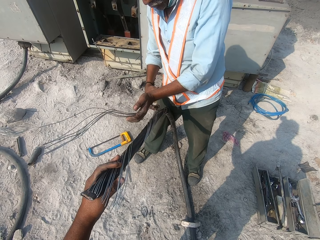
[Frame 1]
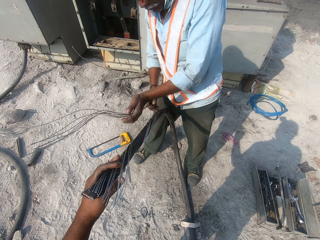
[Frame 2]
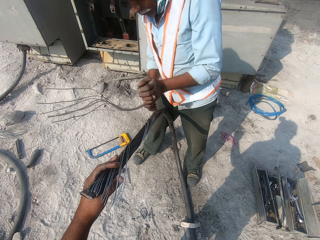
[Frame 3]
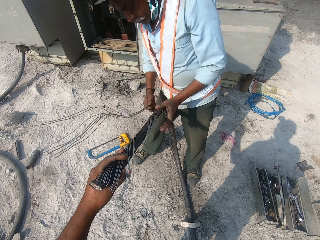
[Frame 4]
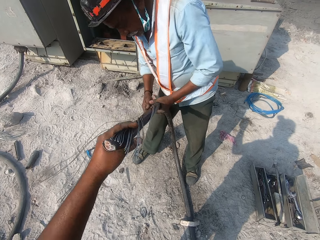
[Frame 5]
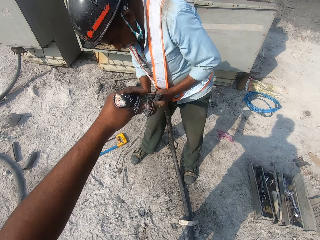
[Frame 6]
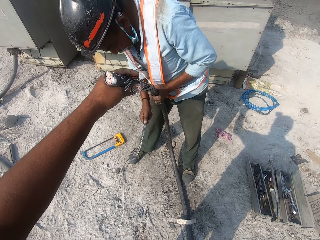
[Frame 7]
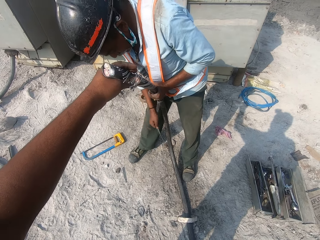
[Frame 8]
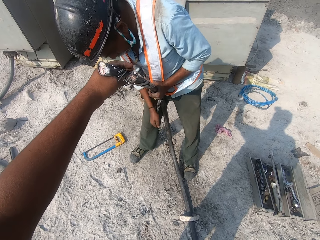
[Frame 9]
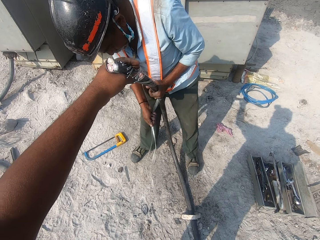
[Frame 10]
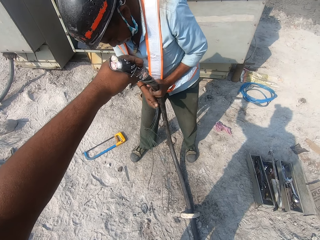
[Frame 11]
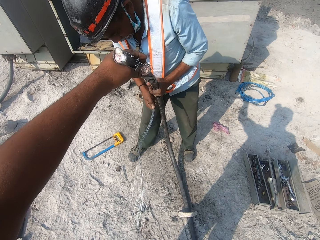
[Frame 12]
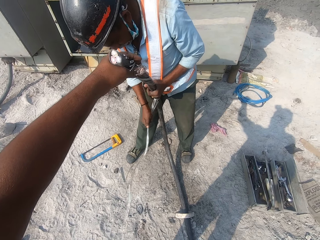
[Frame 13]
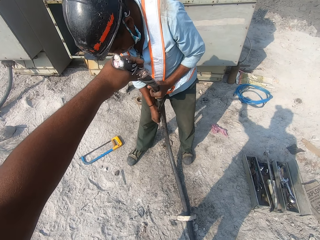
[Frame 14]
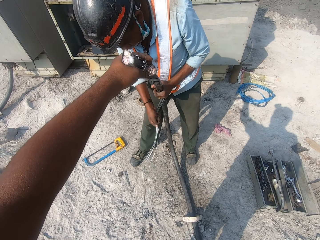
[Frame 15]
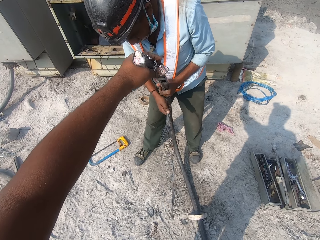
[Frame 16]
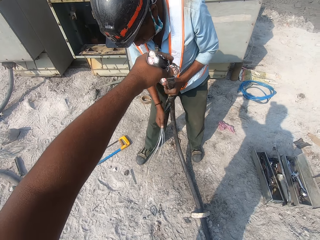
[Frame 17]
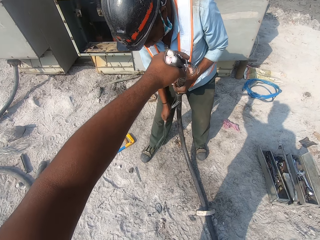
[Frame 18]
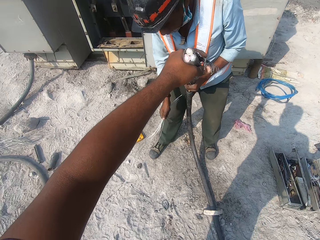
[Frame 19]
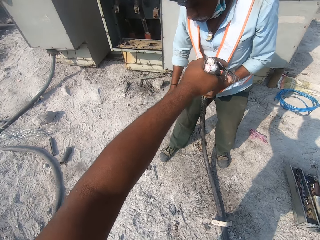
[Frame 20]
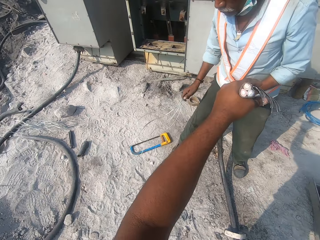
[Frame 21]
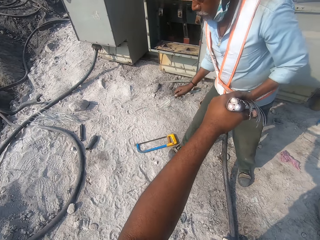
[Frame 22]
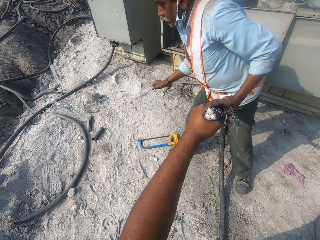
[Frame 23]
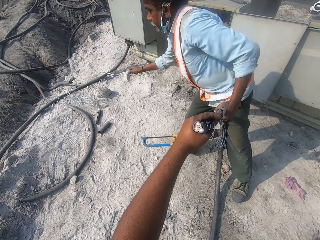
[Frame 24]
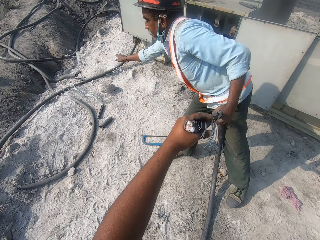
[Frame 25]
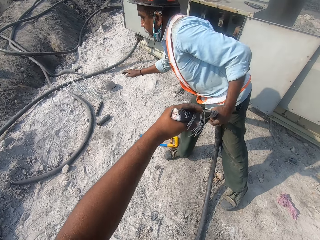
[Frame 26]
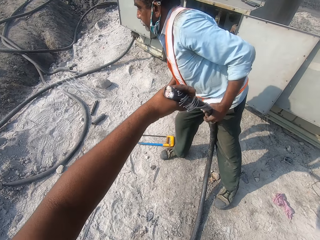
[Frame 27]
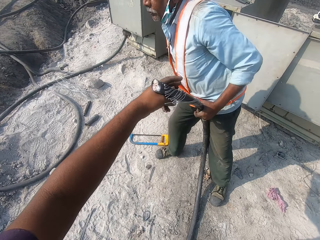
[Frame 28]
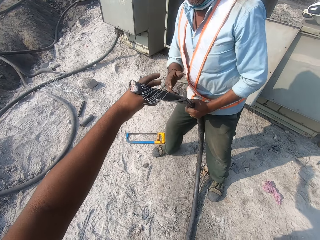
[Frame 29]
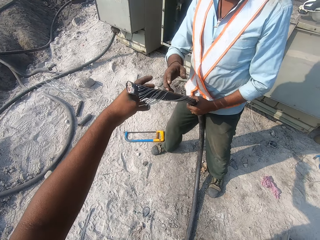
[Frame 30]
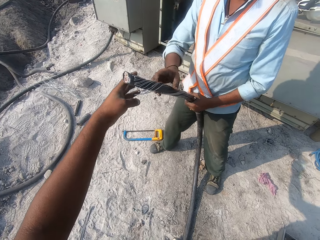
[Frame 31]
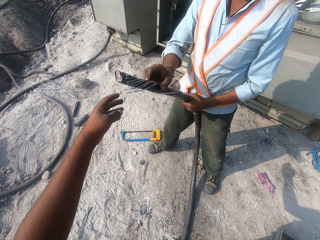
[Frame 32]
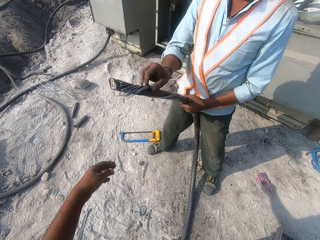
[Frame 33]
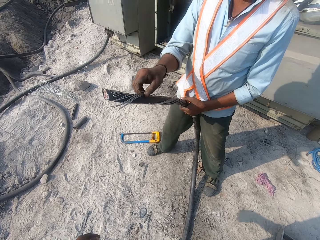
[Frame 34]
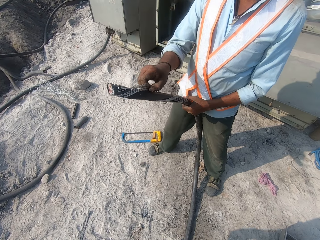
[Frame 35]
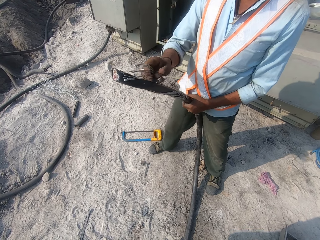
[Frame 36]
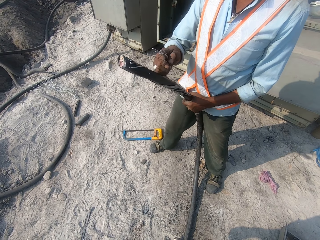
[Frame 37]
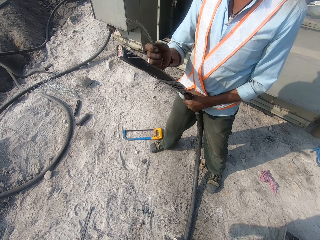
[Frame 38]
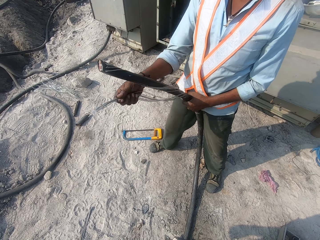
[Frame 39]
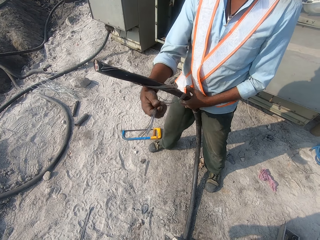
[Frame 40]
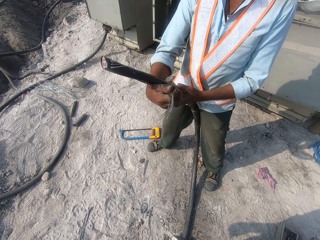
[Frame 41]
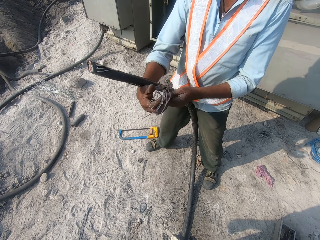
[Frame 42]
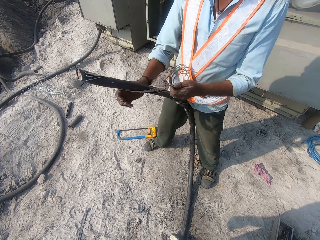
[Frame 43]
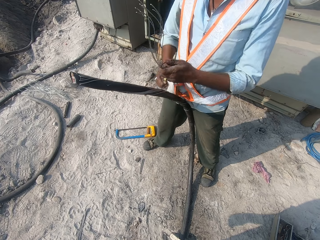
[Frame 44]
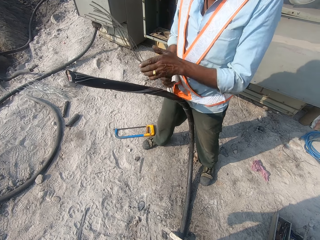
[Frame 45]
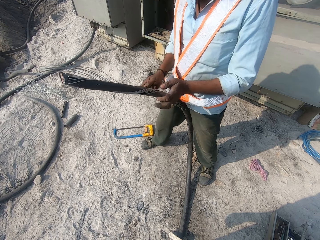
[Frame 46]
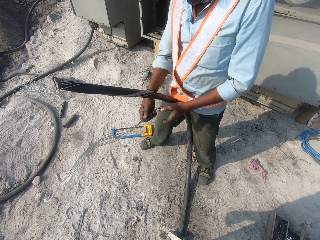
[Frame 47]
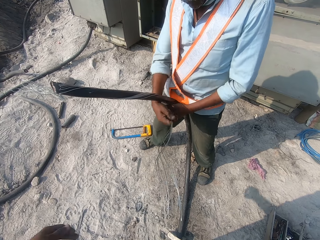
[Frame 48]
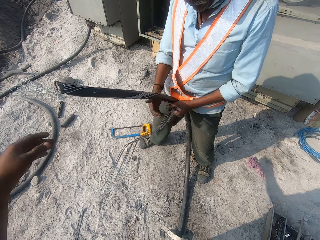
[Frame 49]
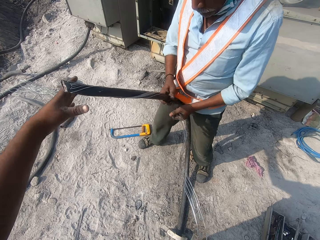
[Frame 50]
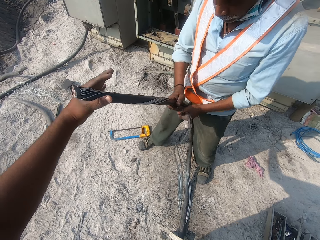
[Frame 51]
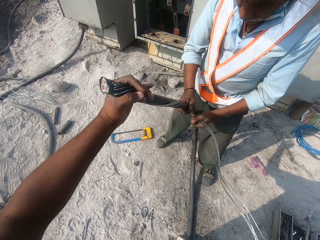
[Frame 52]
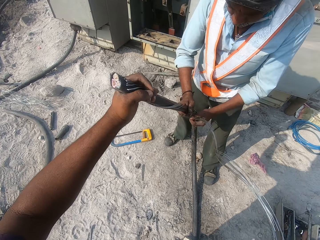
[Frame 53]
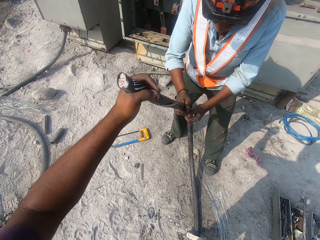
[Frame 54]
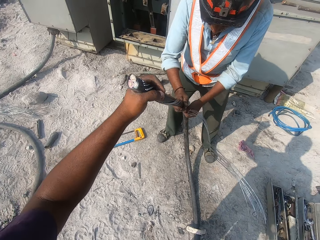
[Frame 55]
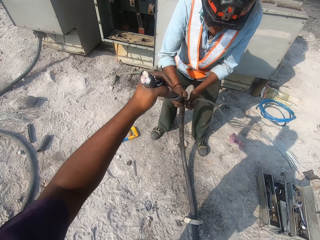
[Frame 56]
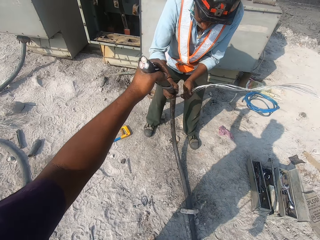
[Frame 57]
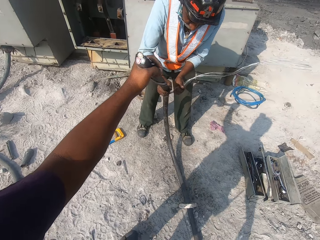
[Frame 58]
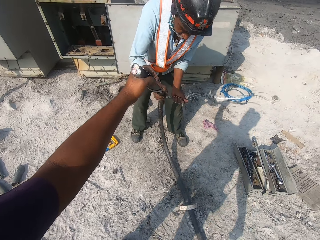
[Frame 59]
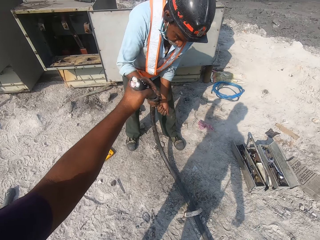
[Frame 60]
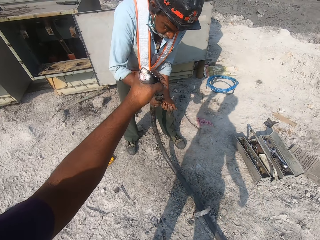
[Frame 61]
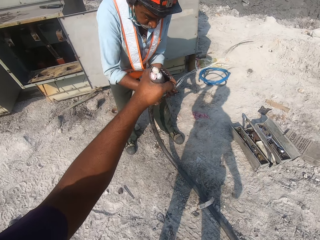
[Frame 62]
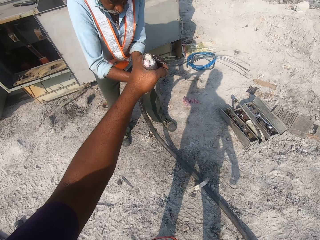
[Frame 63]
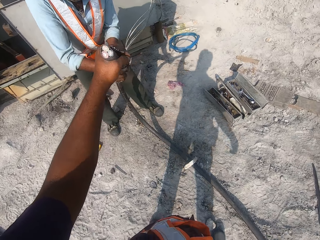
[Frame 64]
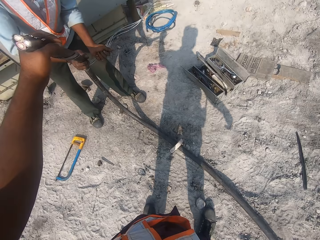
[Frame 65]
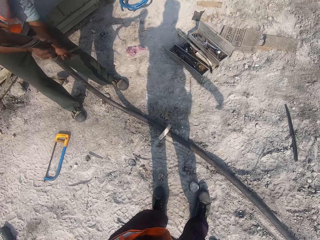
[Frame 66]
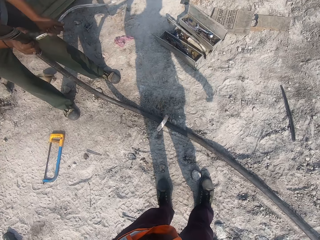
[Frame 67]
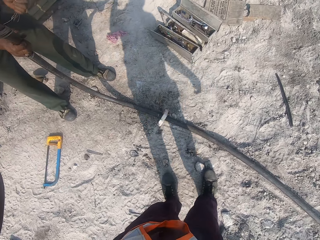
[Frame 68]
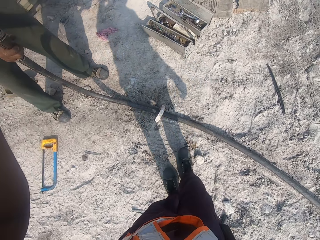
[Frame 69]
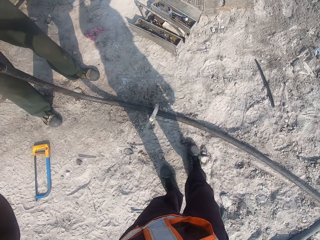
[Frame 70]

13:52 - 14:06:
The camera wearer touches the wires. A man bends the wires and throws the wires. The camera wearer removes his left hand from the cable. He picks up the wires. He holds the cable with his left hand. He touches the wires. The man bends the wires.

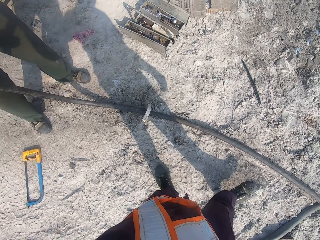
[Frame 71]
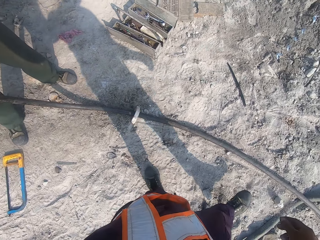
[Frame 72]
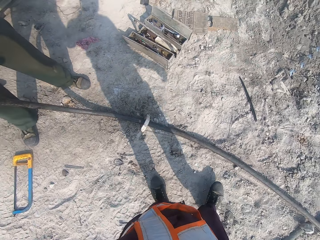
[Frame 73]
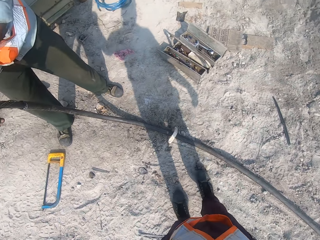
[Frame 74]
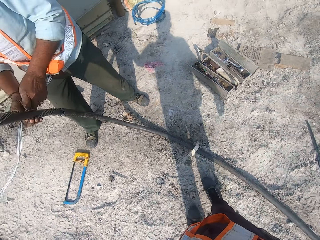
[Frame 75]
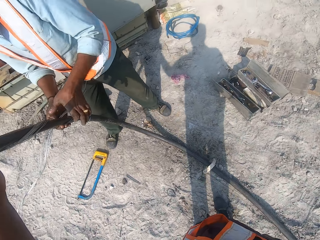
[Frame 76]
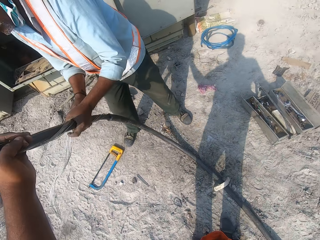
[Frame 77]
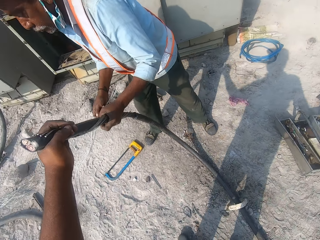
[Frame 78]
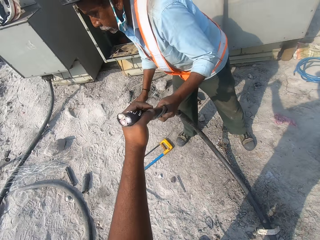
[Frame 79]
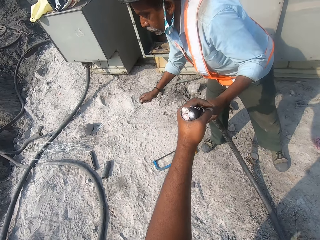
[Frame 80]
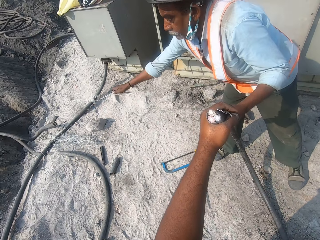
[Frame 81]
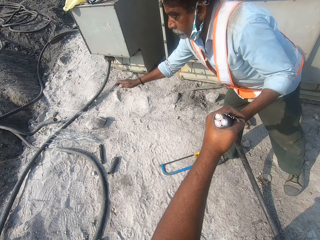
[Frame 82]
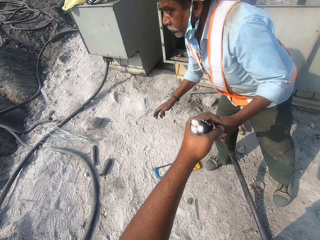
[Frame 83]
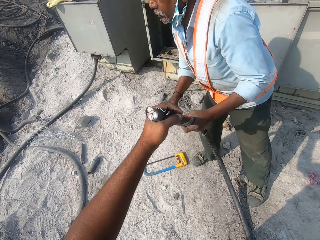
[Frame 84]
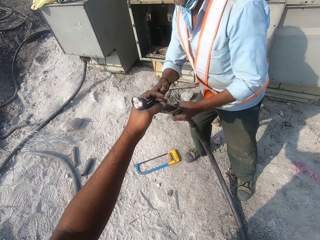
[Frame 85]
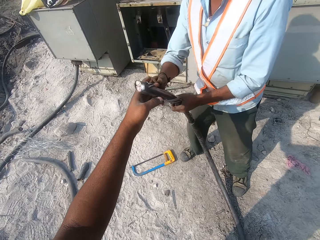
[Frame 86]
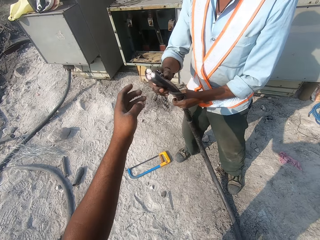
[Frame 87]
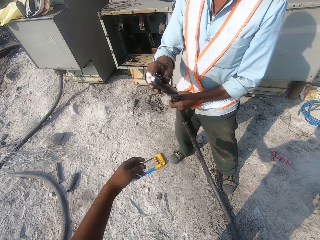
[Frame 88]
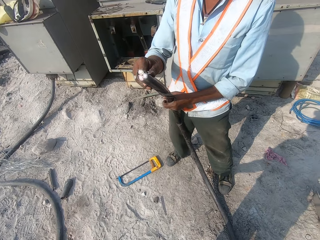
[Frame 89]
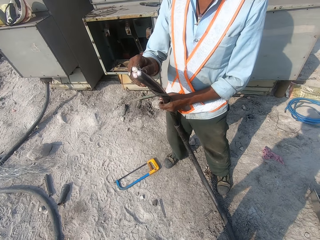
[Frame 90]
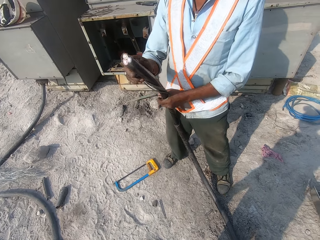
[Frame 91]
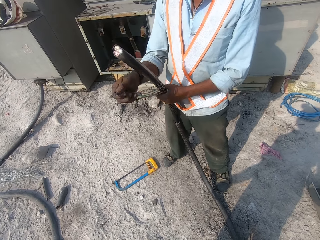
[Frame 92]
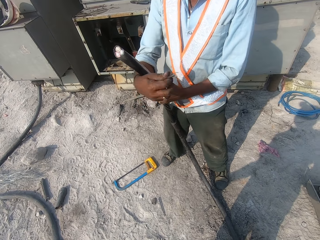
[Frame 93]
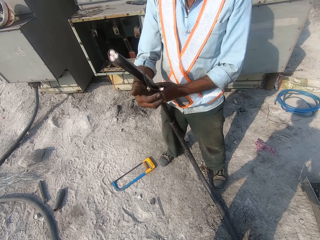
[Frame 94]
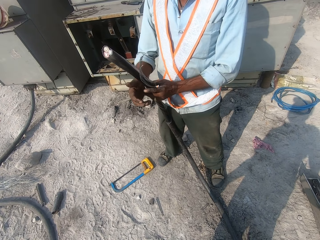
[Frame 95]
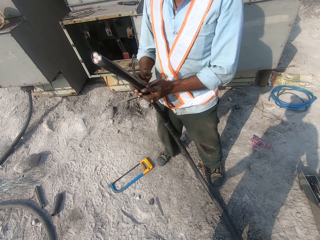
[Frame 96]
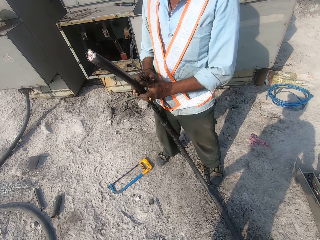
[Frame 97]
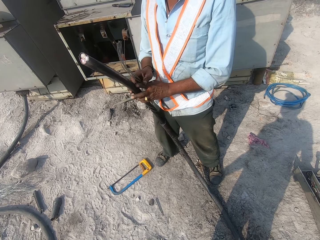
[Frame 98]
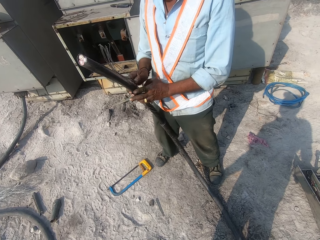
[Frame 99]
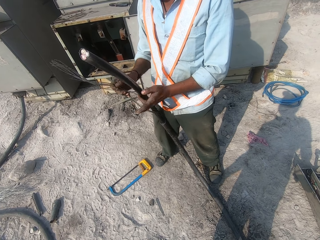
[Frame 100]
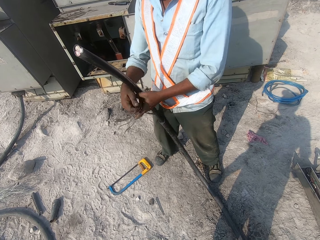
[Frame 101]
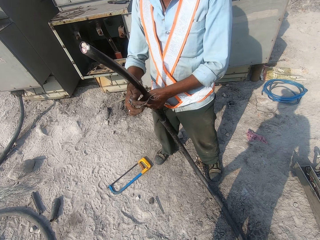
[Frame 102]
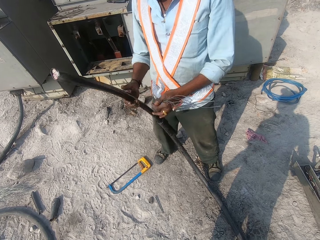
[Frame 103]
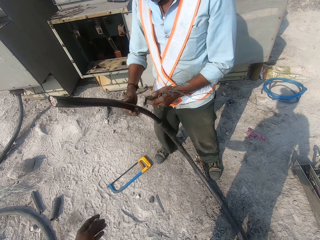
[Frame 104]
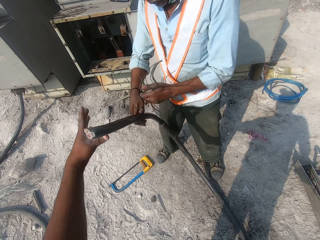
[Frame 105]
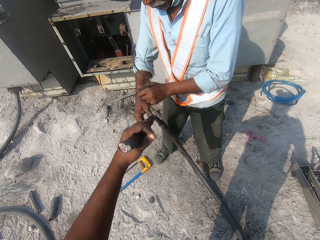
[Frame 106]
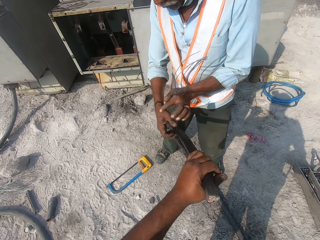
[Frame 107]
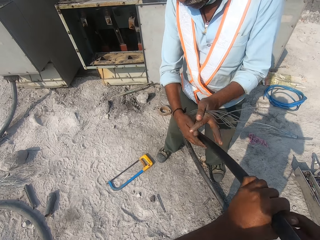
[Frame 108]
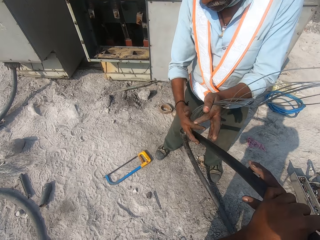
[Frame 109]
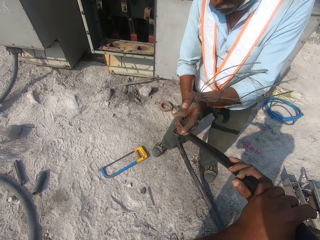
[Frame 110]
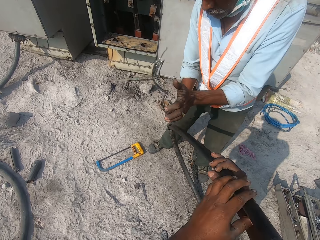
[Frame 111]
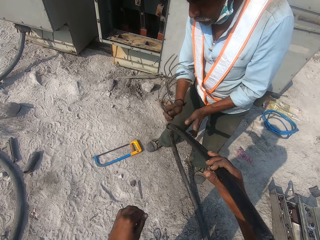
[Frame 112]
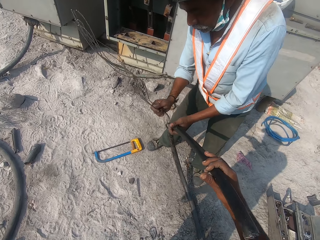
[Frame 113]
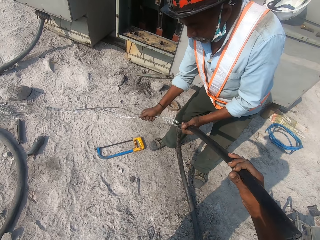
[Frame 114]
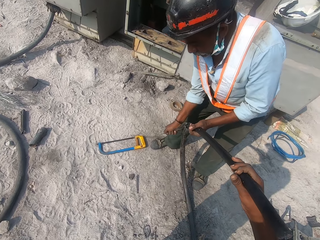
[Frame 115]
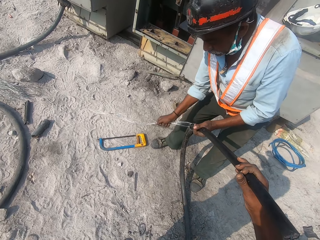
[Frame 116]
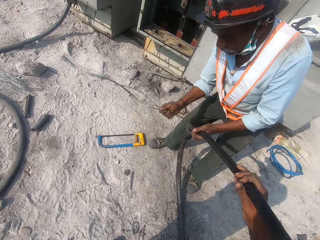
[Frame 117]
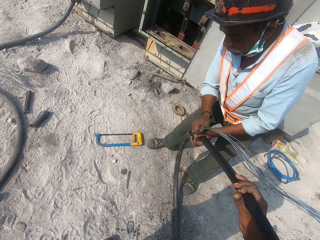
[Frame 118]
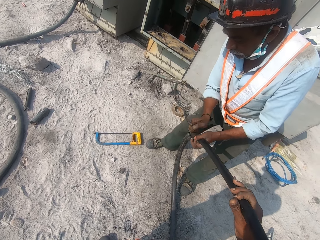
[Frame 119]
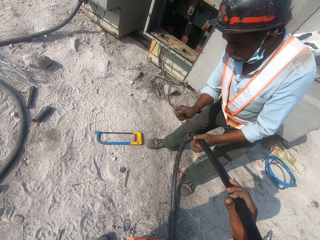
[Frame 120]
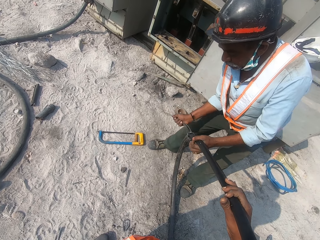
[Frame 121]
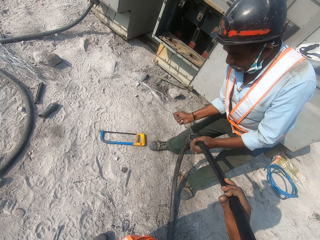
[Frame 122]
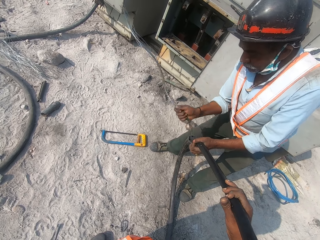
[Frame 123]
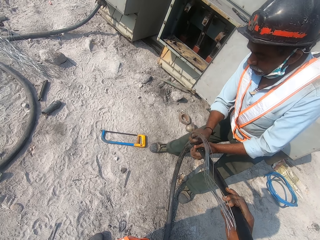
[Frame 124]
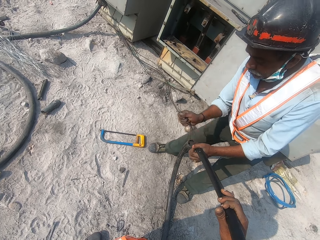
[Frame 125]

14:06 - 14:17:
The camera wearer removes the stone with his leg. A man bends the wires and throws the wires. The camera wearer removes his left hand from the cable. He holds the cable with his hands. He touches the wires. The man bends the wires.
